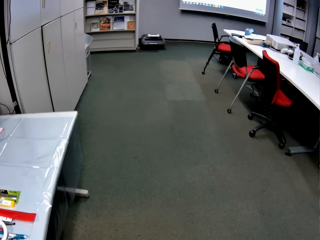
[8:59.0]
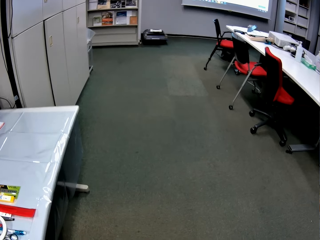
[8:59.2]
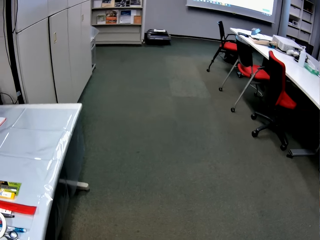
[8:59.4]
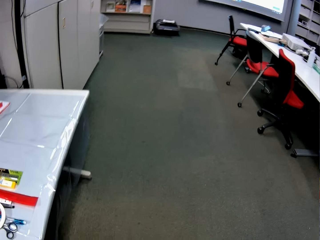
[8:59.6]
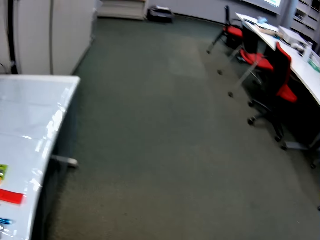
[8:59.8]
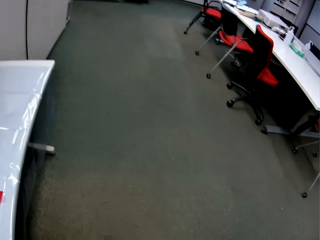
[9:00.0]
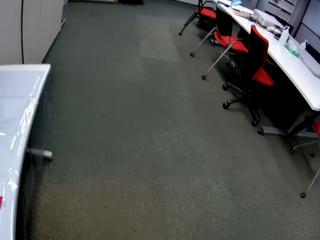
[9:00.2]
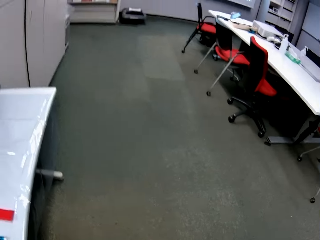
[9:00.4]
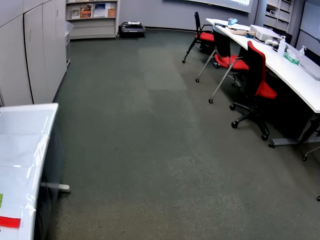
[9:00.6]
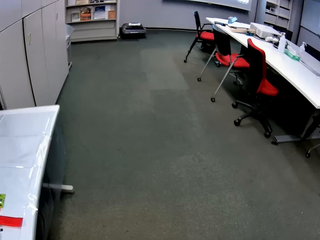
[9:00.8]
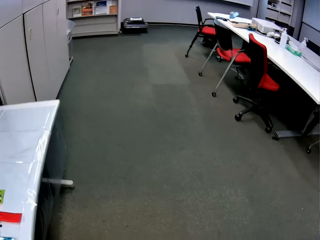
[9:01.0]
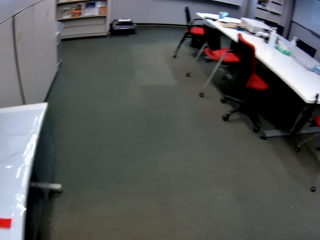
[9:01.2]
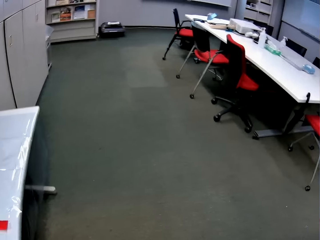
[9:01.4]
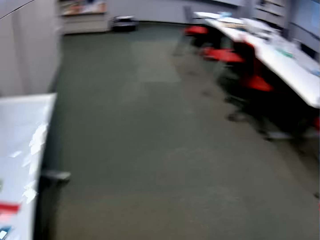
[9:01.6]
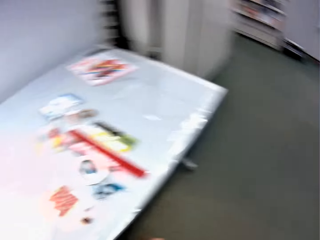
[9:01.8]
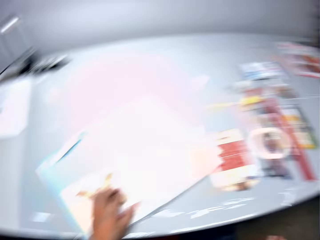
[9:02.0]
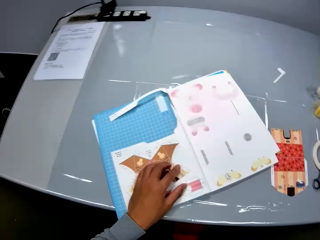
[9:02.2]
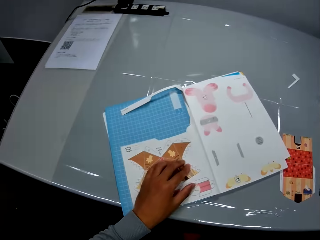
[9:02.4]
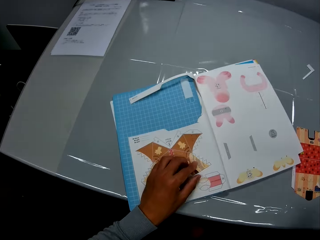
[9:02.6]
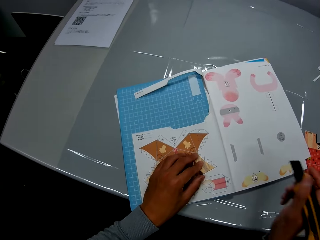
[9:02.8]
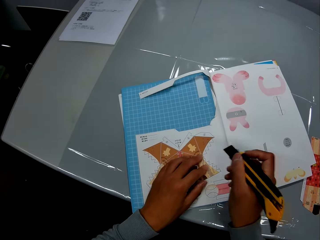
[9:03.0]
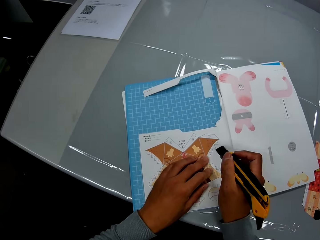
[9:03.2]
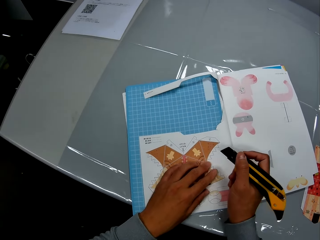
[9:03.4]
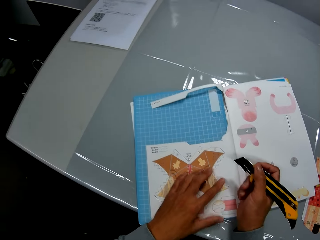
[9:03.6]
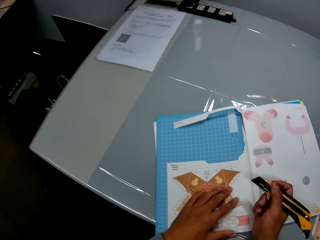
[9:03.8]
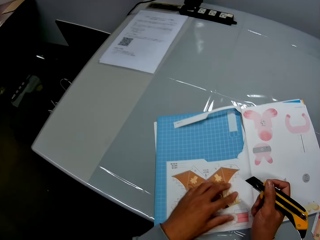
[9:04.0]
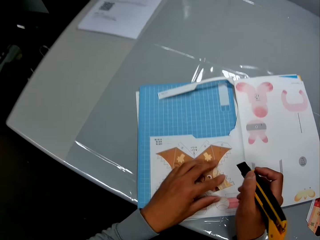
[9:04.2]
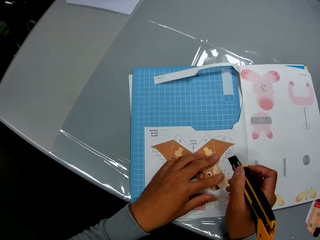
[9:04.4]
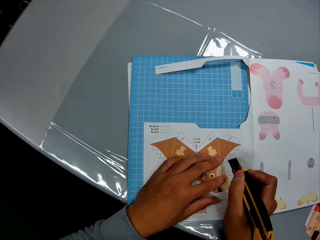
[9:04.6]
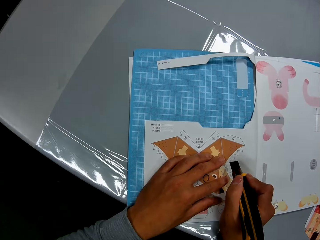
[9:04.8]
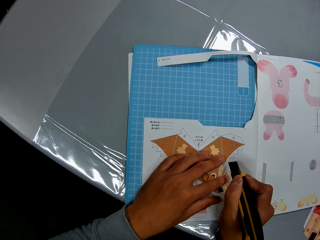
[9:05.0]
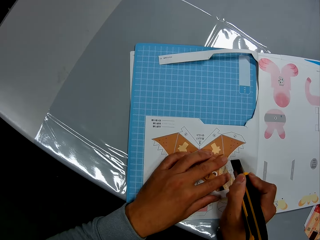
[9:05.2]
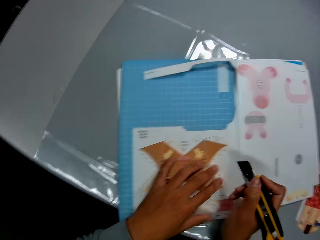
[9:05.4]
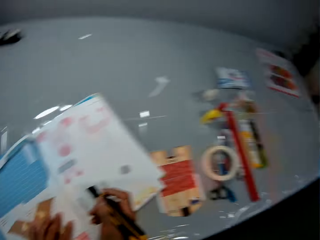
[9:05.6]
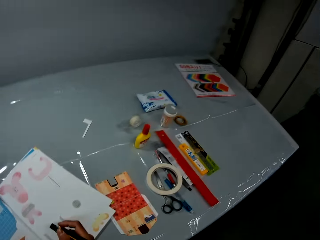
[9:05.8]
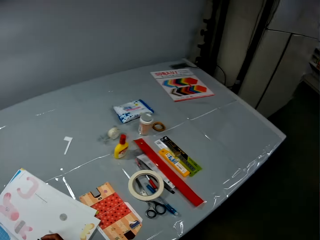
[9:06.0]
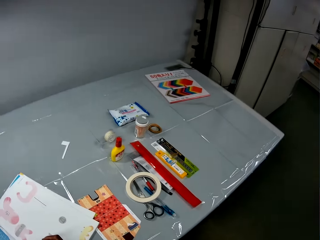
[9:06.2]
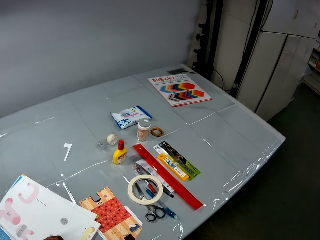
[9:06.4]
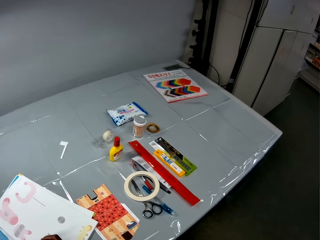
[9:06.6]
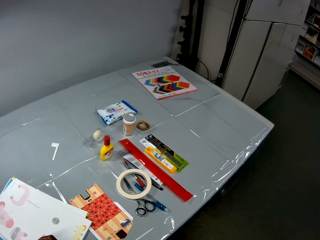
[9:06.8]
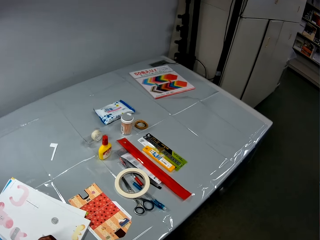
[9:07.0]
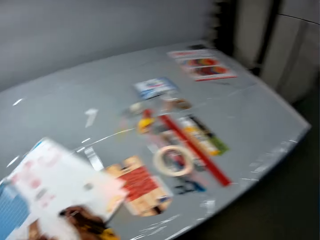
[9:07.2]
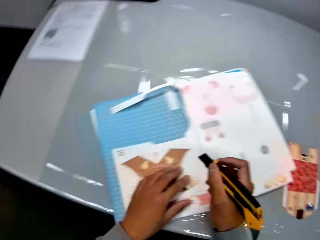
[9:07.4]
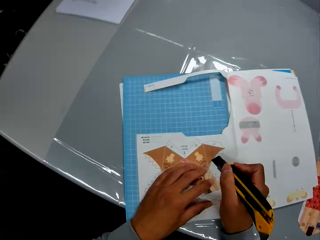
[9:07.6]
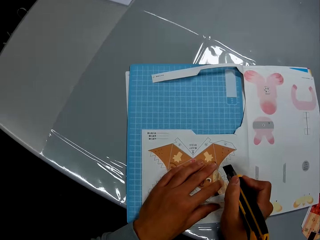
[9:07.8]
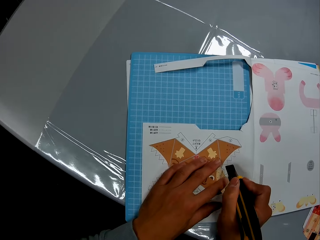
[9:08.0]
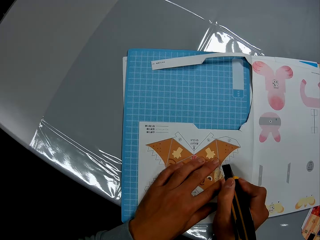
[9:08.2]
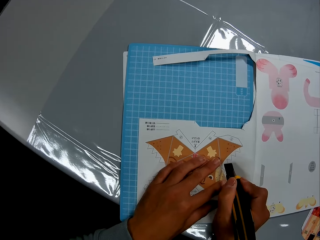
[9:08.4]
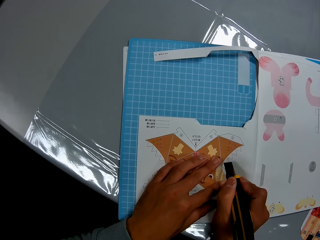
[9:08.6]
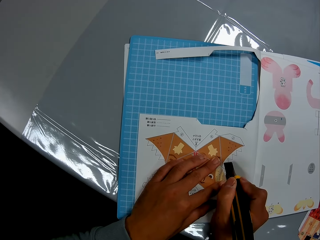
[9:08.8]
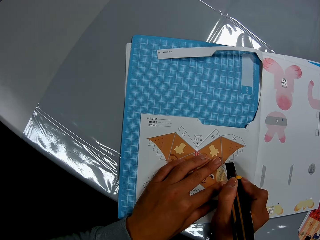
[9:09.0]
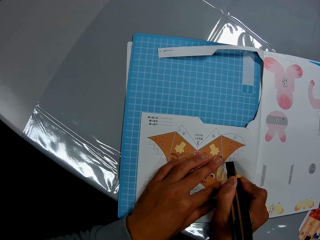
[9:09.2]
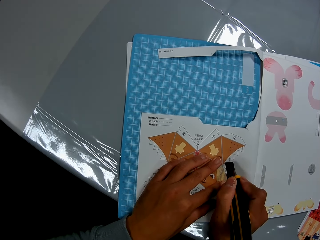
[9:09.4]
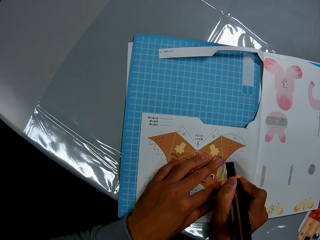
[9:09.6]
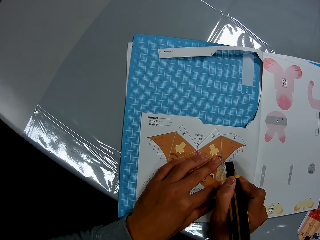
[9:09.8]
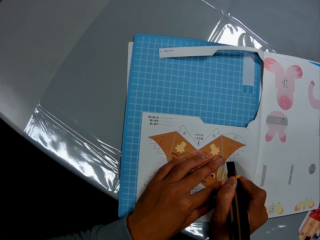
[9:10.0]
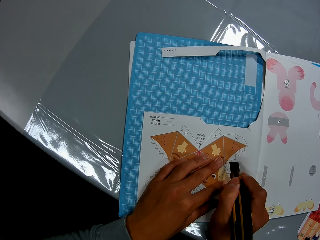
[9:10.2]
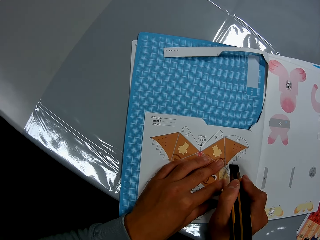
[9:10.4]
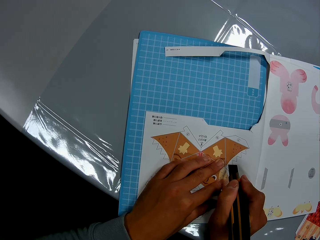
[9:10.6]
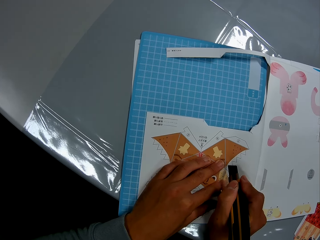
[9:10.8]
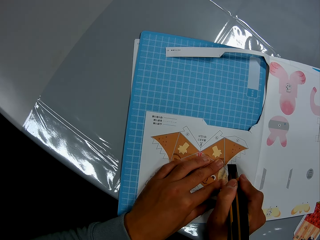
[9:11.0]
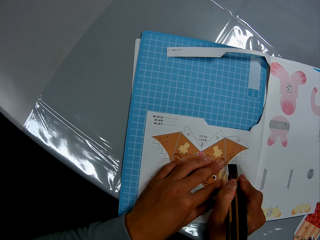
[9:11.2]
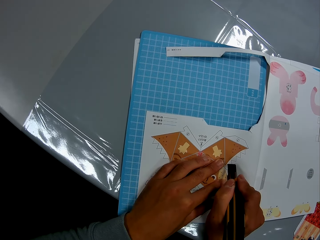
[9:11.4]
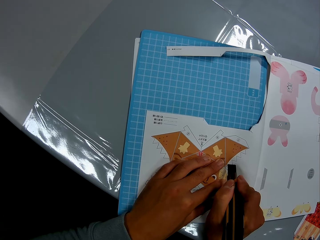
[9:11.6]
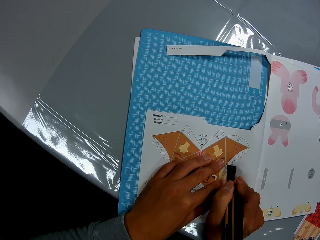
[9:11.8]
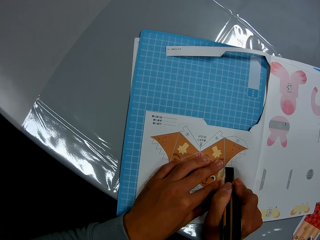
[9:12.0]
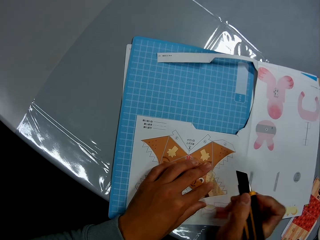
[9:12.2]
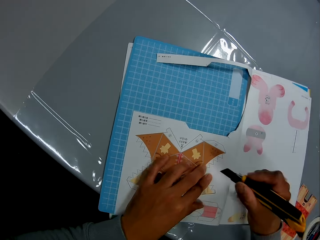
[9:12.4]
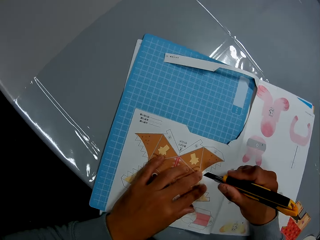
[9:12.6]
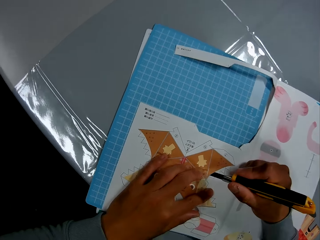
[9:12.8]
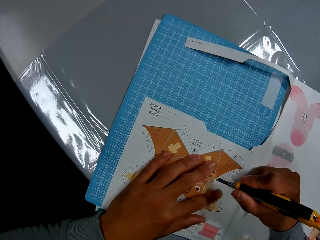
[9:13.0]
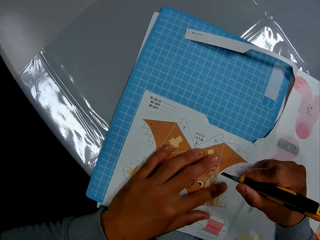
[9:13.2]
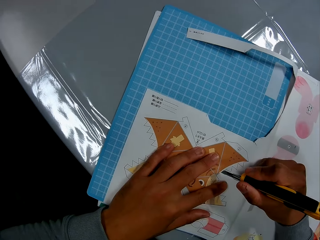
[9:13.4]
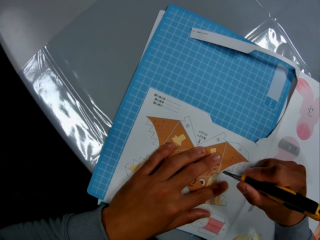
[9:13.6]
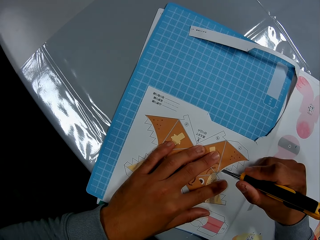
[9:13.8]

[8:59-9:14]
The camera wearer moves the utility knife towards the craft book. They cut the decoration. They look around in the room. They look at the table. They cut through the leaf of the craft book with the utility knife.

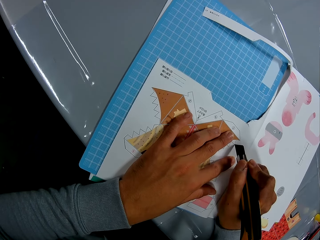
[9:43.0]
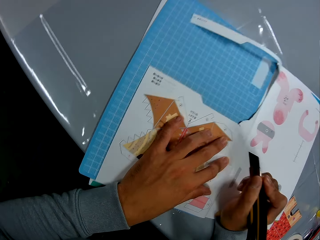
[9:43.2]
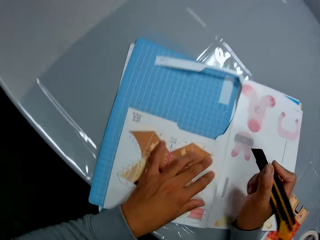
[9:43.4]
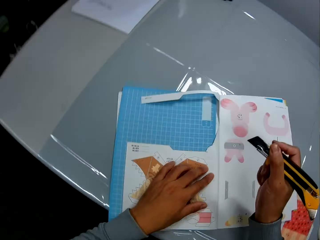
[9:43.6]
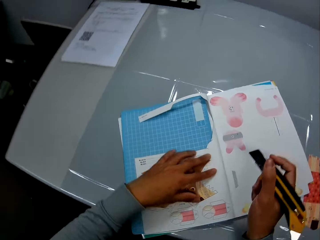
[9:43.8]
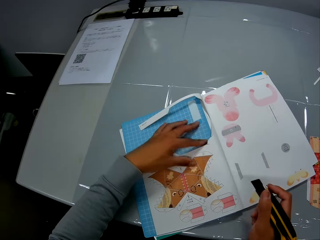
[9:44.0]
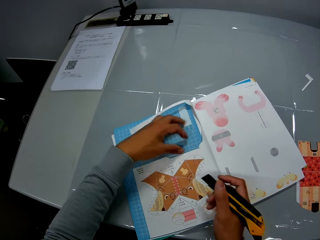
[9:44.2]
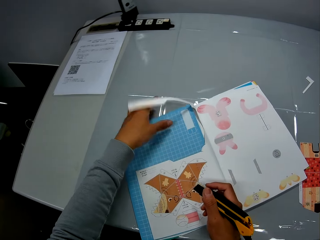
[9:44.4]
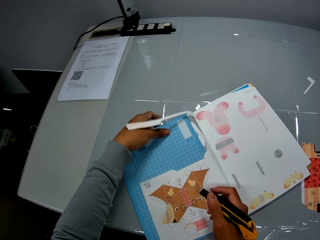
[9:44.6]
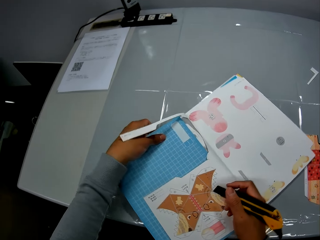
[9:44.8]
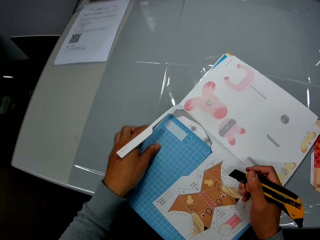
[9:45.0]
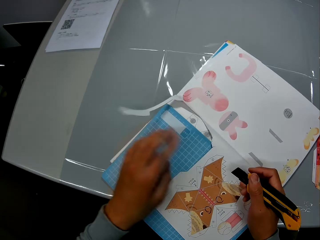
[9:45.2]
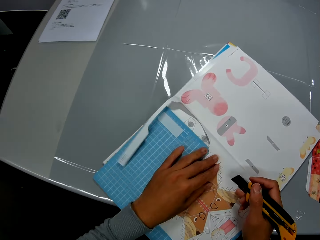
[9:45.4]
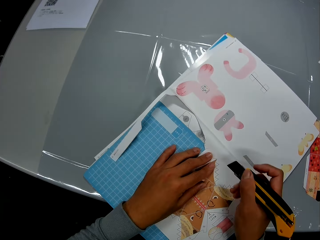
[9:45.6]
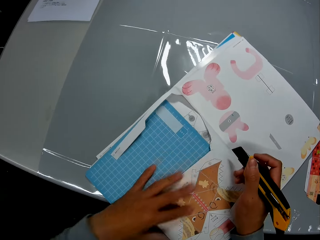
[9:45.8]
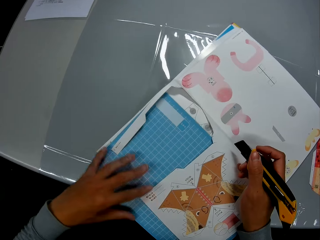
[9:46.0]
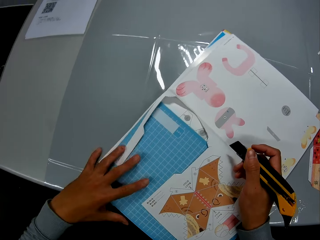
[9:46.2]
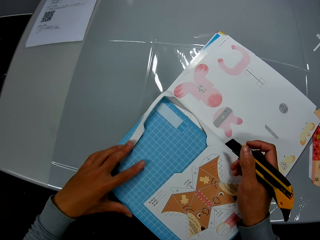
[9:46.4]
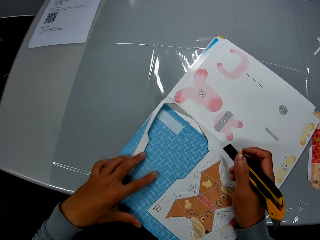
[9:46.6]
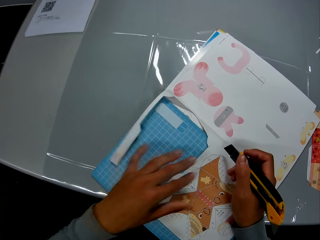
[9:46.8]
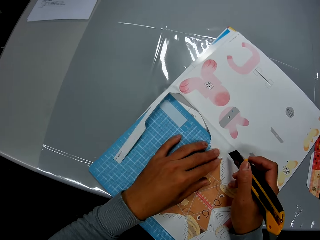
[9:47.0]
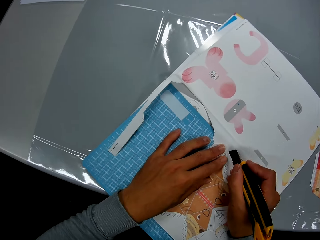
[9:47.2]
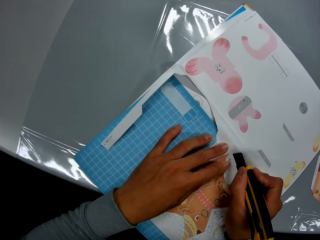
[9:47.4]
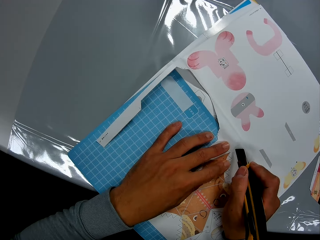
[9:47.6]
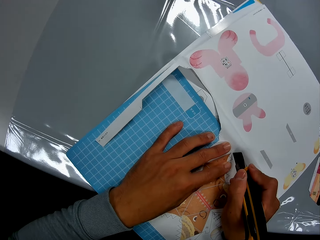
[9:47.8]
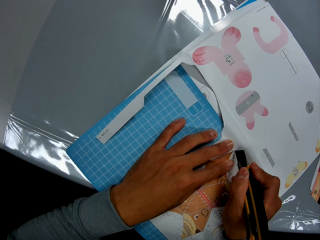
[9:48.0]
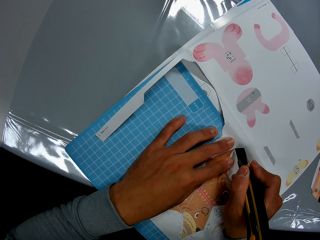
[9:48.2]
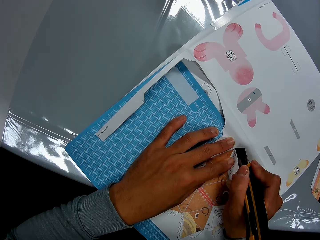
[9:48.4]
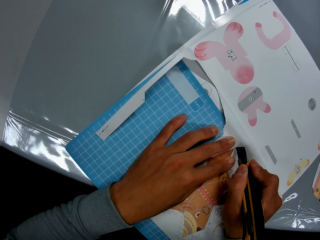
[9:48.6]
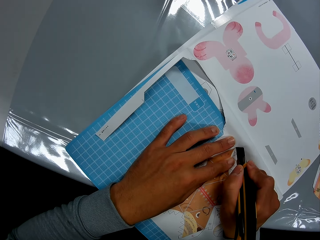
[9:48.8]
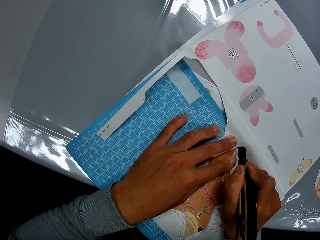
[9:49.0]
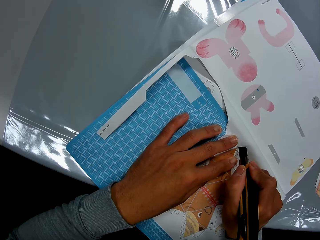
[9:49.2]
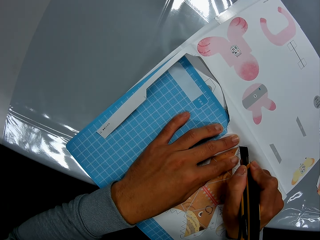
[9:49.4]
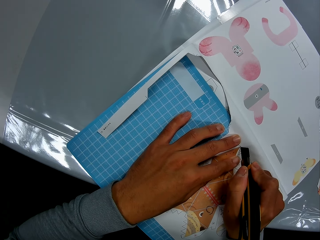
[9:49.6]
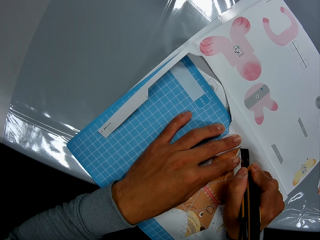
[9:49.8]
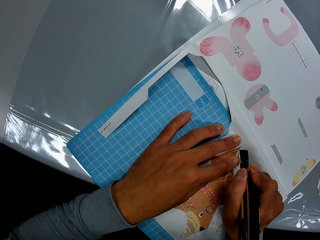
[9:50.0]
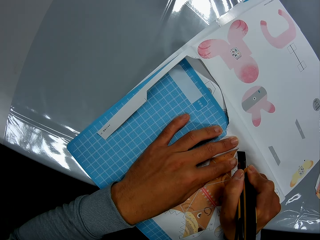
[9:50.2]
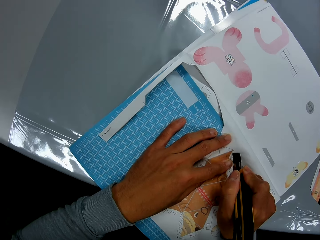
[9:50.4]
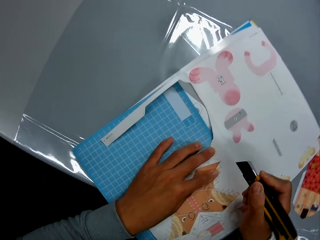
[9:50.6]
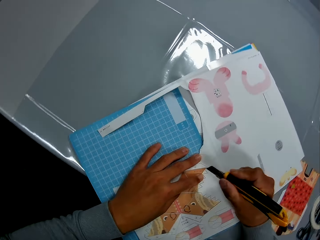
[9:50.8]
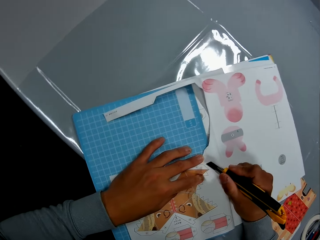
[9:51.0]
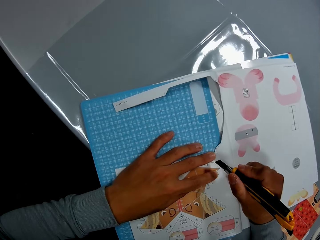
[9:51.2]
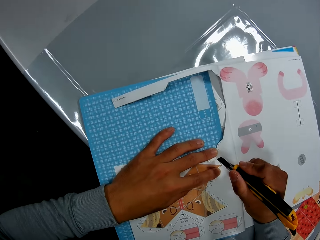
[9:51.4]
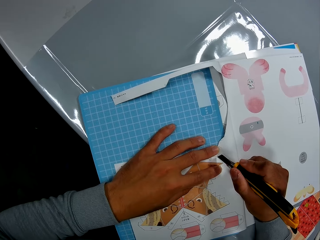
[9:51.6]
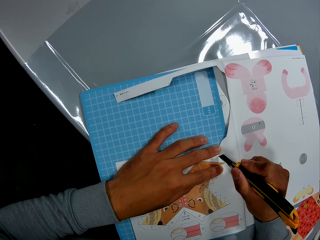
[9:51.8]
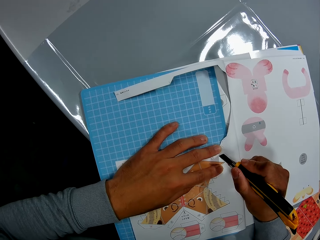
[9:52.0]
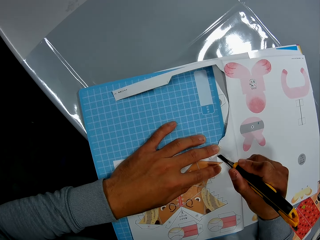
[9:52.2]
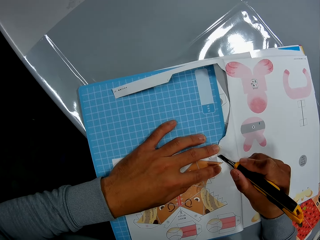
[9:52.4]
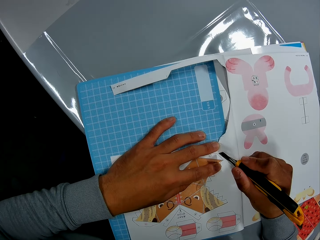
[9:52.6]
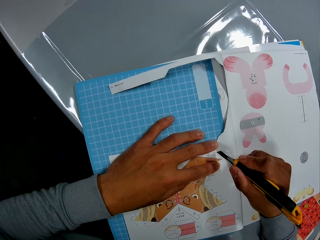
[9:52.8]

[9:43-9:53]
The camera wearer adjusts the craft book with his left hand. He turns the book. He cuts through the leaf of the craft book with the utility knife in his right hand.
